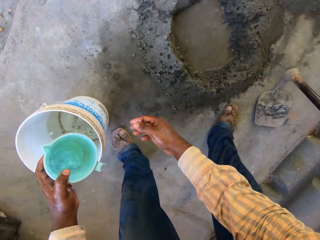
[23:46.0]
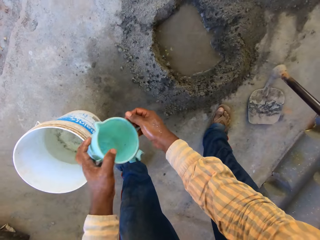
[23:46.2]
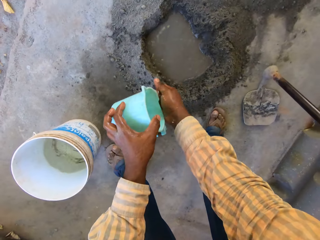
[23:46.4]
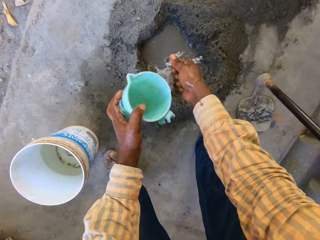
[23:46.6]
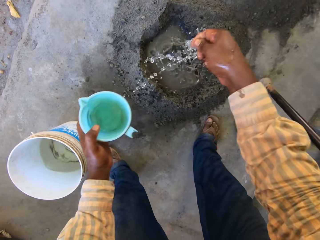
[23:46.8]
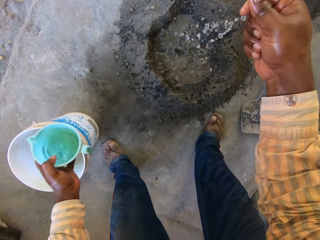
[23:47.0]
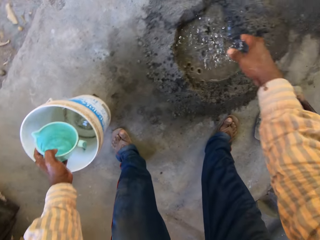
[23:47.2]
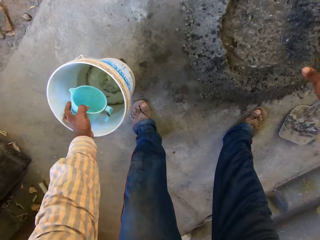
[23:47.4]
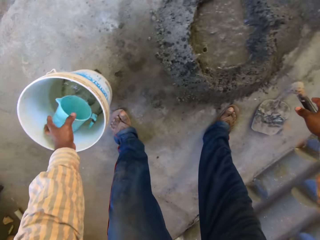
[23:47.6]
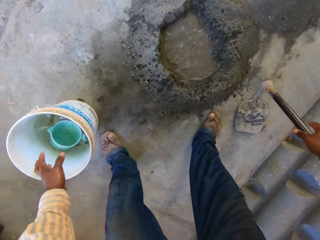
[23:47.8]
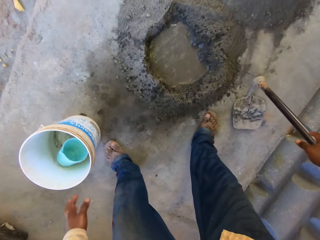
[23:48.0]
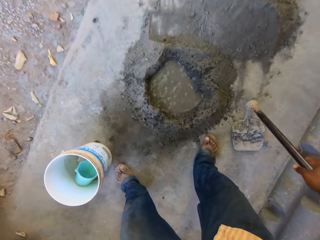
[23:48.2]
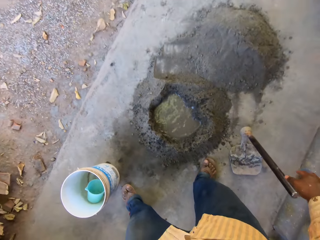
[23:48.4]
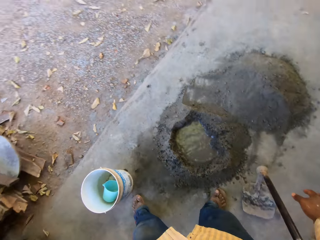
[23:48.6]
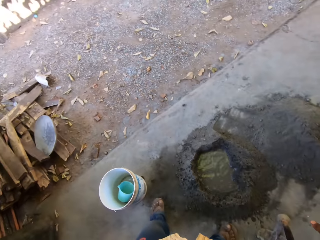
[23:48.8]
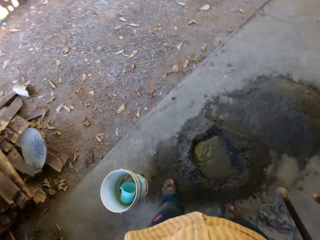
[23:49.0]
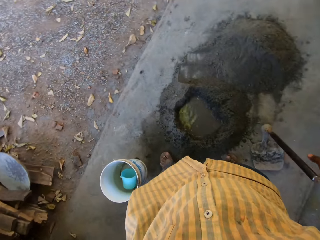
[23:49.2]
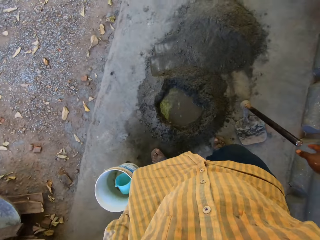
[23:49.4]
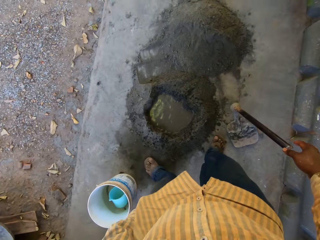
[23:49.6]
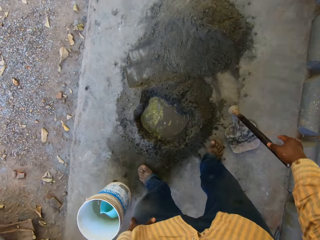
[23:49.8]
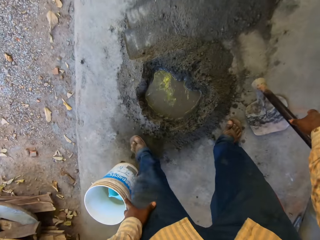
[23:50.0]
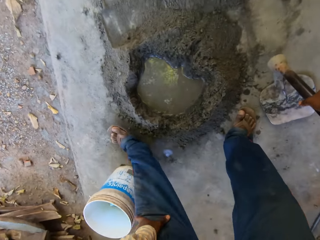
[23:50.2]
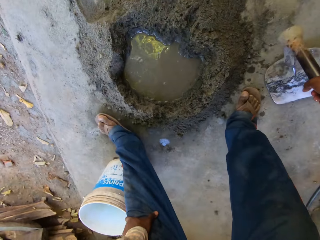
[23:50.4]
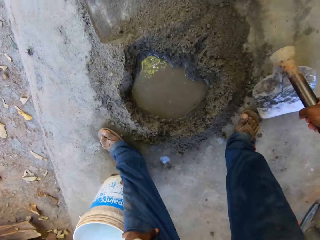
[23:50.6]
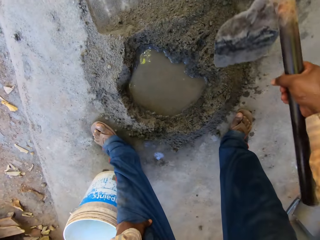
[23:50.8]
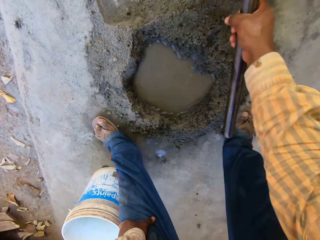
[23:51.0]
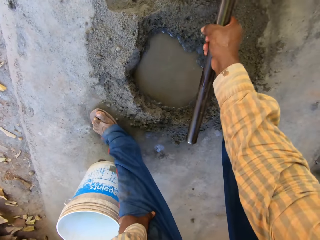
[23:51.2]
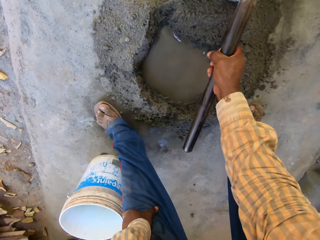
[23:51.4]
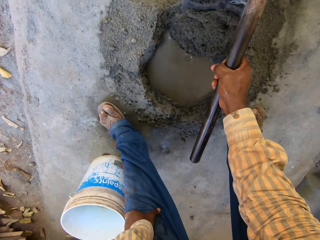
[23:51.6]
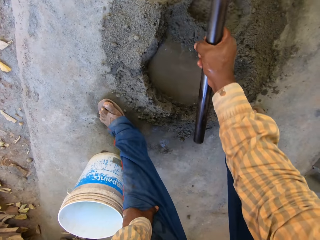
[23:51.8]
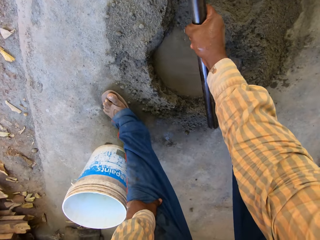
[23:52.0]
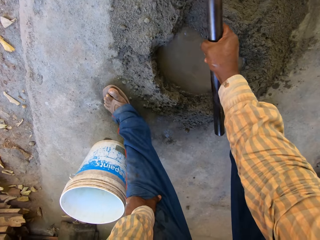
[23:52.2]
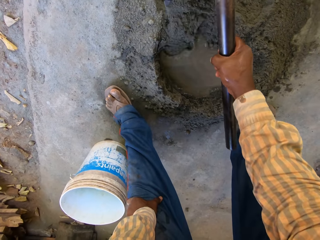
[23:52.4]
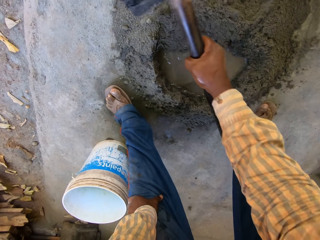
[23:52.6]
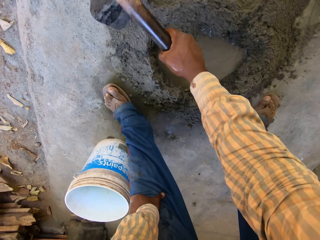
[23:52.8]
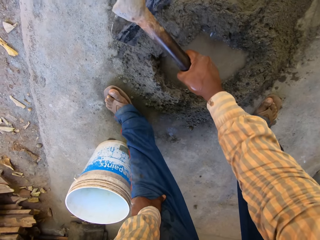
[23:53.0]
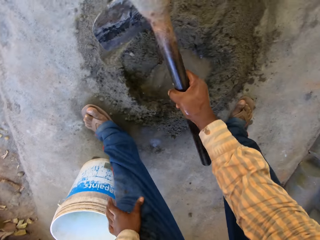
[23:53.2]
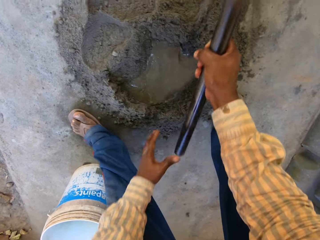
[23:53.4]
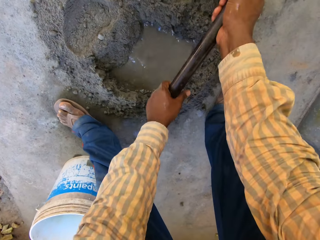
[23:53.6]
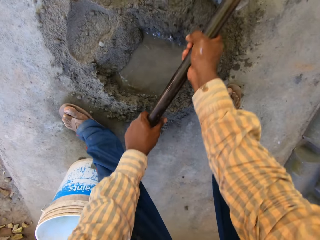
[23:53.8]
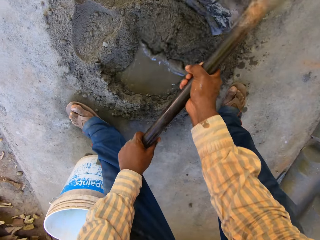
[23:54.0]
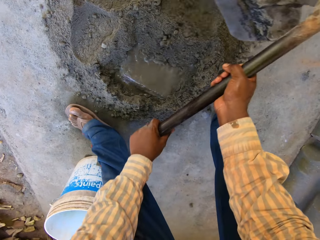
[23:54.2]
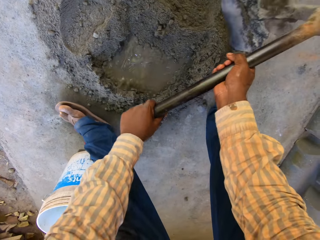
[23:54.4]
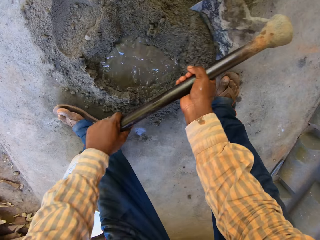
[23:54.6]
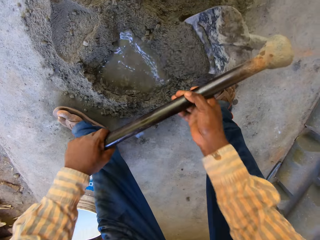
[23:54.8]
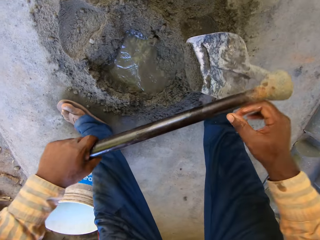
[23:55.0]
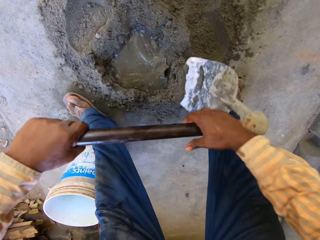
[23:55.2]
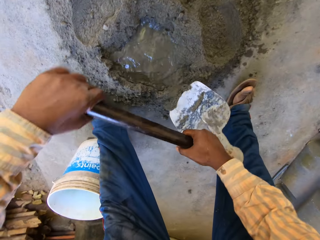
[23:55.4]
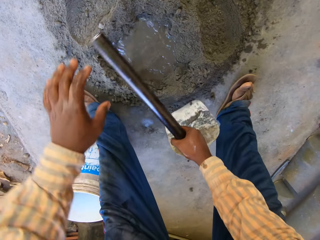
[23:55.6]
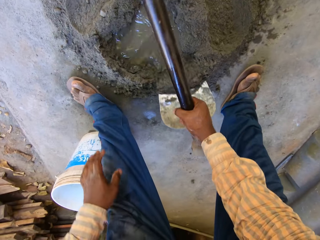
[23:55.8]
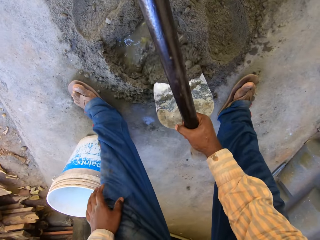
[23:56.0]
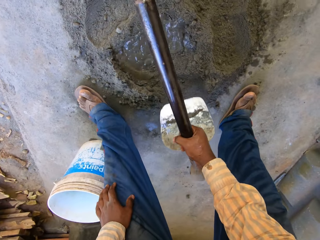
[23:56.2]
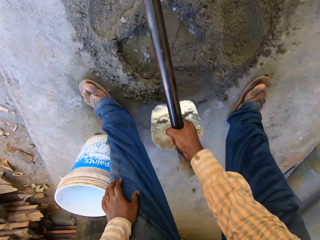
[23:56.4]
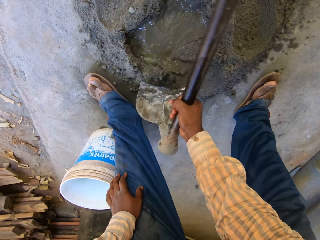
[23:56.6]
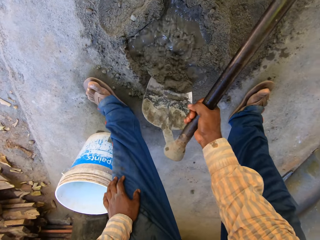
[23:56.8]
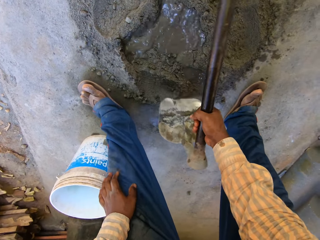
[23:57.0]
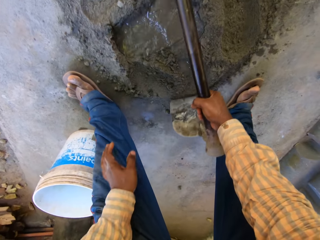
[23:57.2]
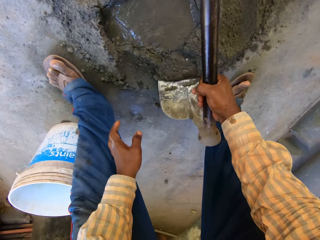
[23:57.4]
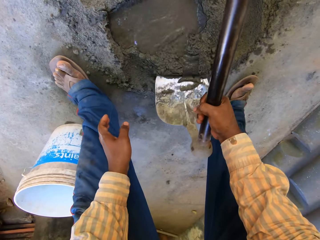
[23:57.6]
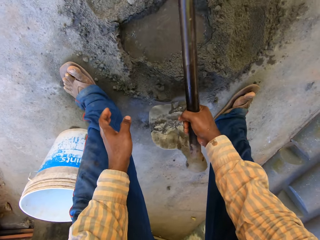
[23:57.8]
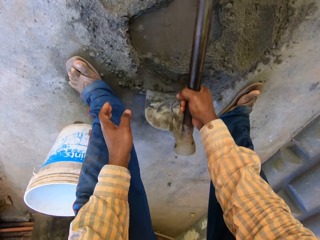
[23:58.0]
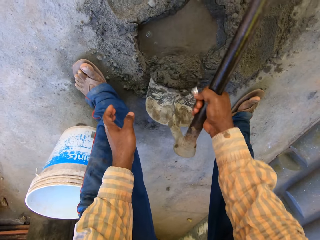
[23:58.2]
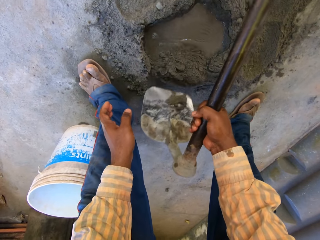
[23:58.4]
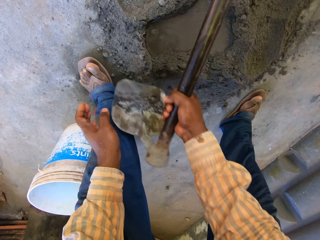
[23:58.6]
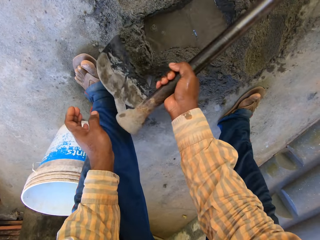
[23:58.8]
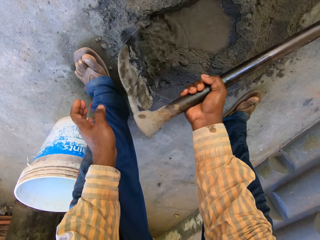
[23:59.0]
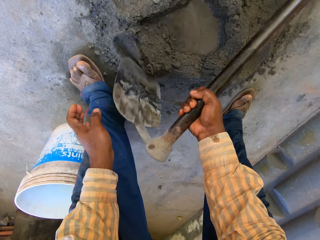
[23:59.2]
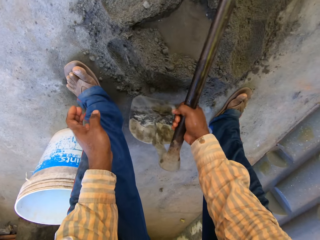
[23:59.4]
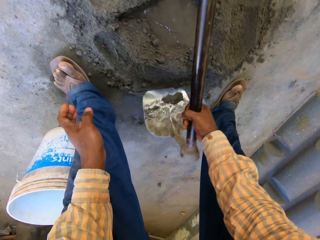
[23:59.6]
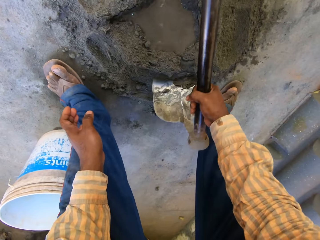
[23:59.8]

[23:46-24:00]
The camera wearer takes water from inside a bucket with the cup in his left hand. He washes his right hand into a hole in the heap of sand with the cup in his left hand. He drops the cup into the bucket on the ground with his left hand. He picks up a hoe from the ground with his right hand. He covers the water in the hole with the hoe in his right hand. He scoops the mixture. He holds the hoe handle with both hands. He scoops the mixture. He adjusts the hoe.

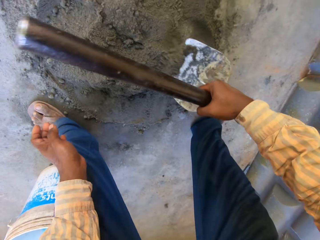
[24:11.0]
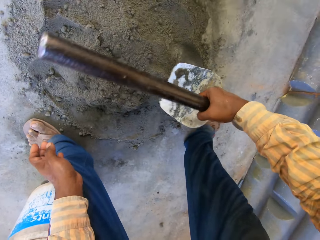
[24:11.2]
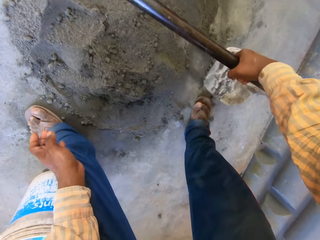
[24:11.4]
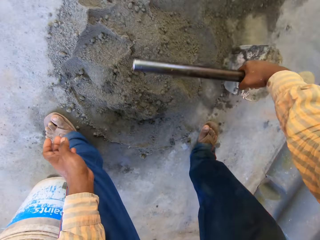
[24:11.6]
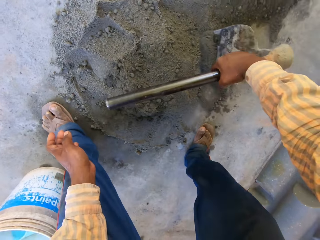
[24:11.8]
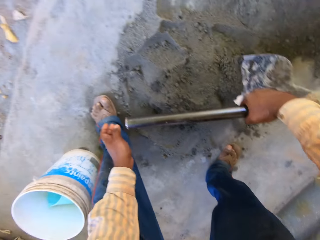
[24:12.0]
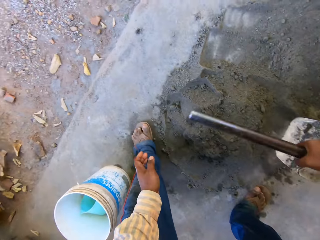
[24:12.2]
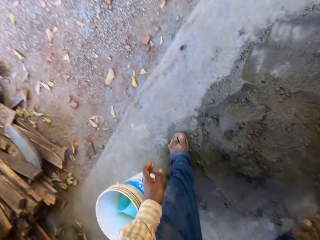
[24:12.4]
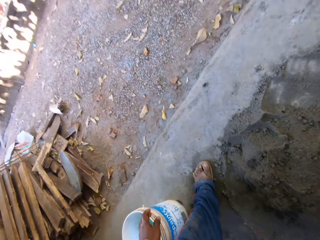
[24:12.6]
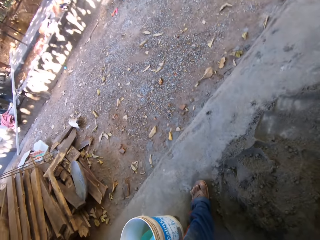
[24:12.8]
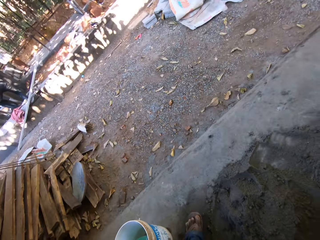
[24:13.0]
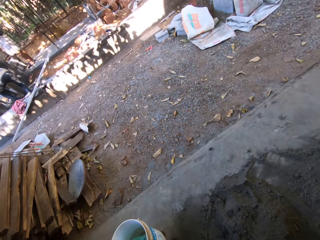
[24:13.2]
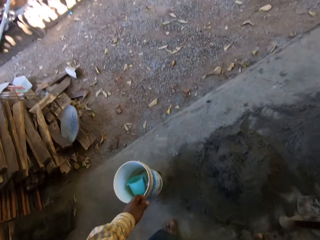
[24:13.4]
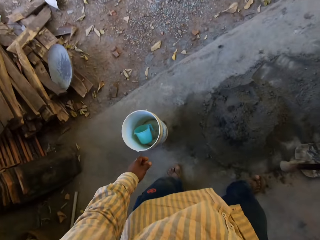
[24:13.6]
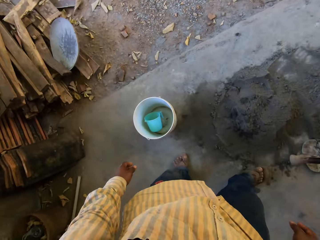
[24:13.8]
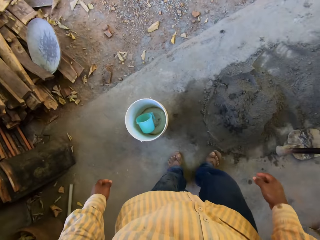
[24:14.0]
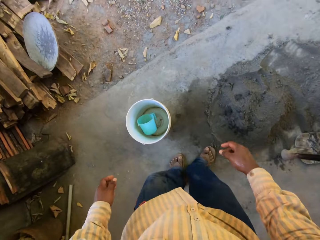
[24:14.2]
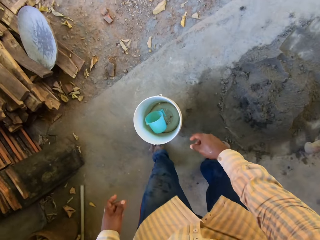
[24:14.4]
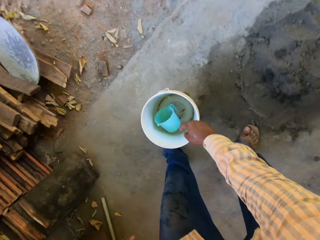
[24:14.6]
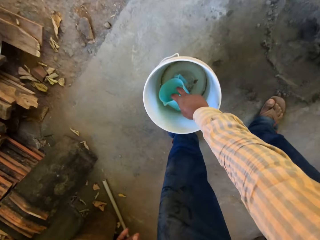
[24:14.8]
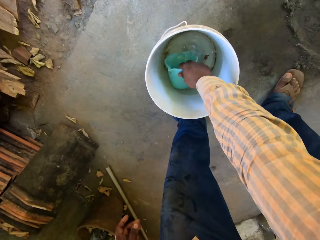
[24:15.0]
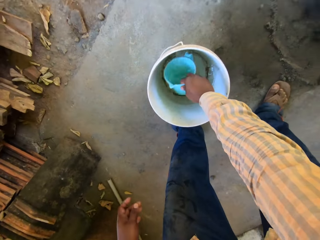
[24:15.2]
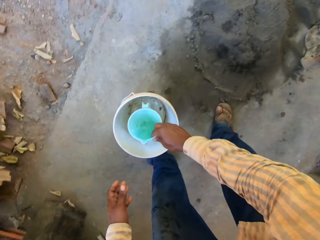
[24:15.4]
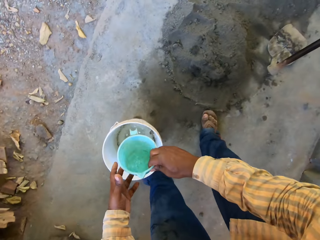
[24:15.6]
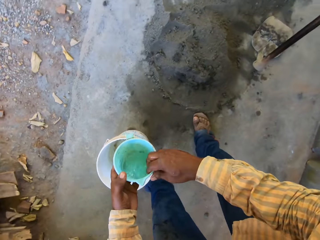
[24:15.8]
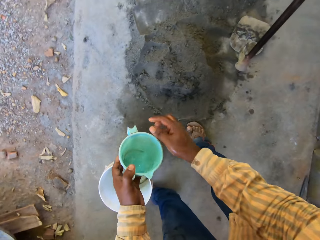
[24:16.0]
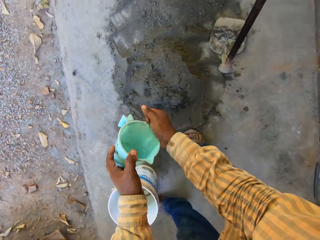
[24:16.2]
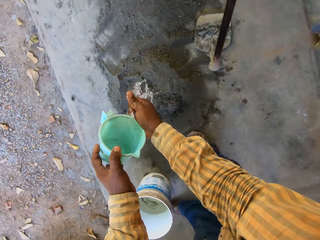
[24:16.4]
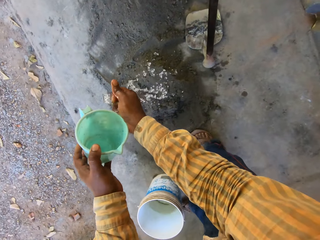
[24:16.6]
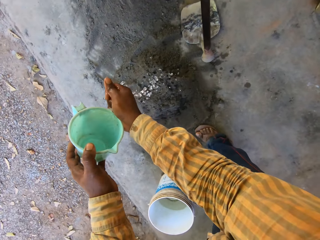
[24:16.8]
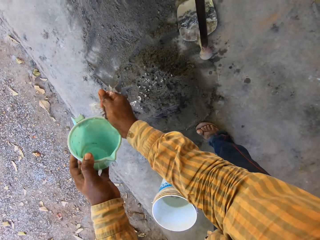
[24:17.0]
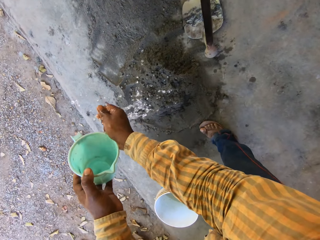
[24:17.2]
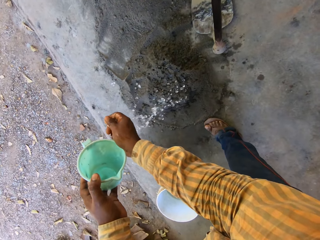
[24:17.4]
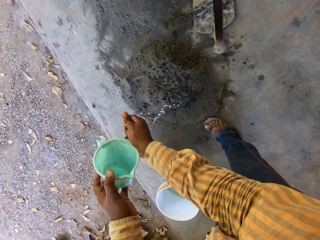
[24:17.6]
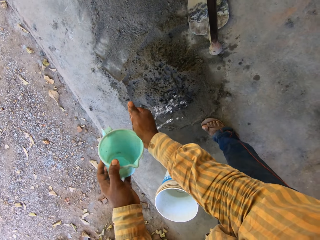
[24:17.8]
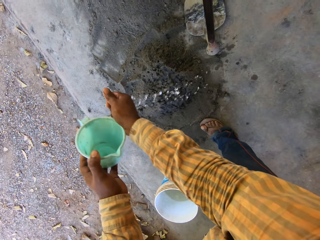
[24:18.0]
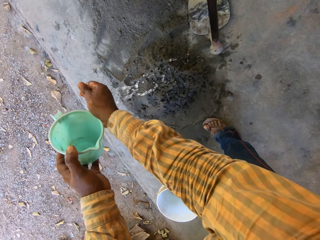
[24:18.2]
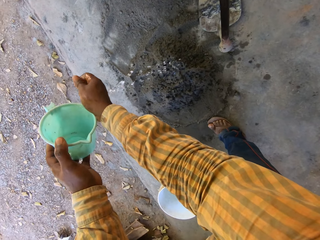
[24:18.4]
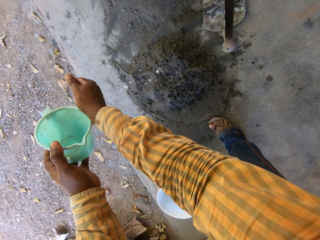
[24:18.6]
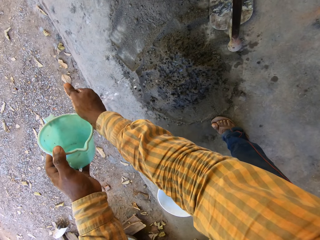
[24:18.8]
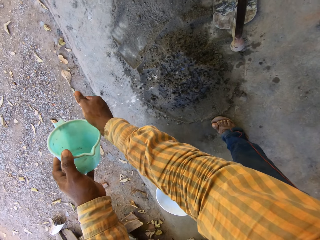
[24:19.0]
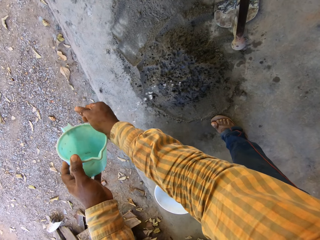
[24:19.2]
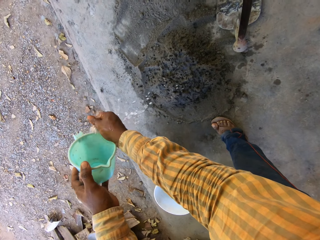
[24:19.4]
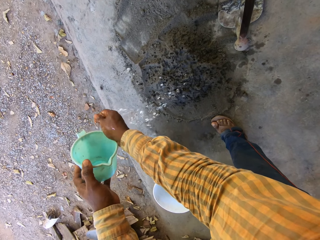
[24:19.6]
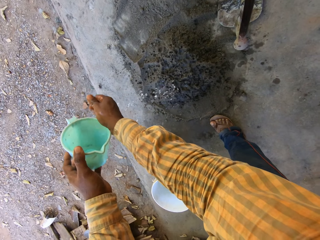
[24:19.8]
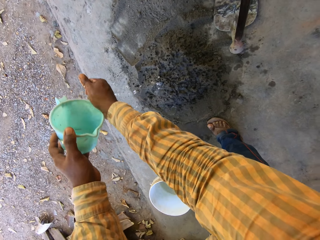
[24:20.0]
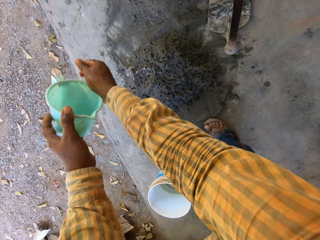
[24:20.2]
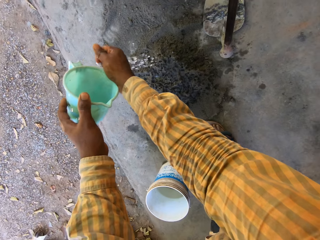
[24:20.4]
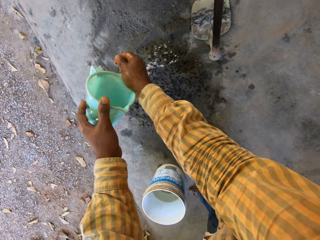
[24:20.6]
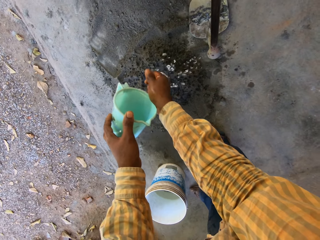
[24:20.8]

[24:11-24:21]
The camera wearer drops the hoe. He takes water with a cup inside a bucket with his right hand. He places the cup from his right hand to his left hand. He washes his right hand with the cup in his left hand on the heap of sand, with water pouring on the mixture.
